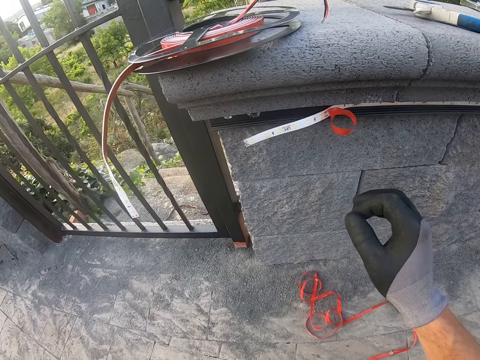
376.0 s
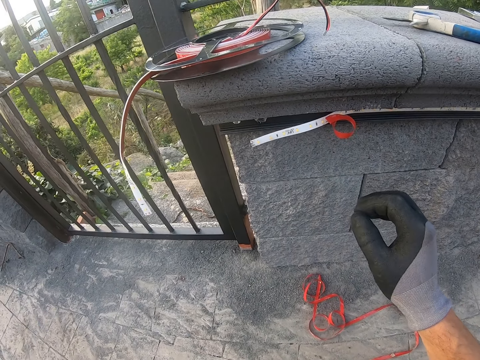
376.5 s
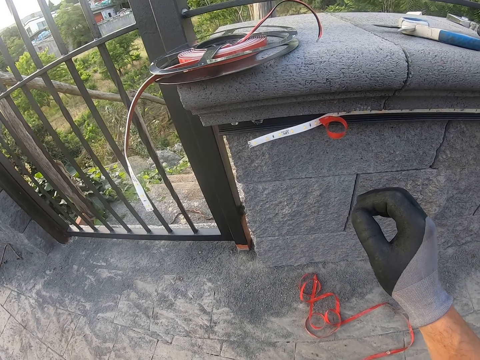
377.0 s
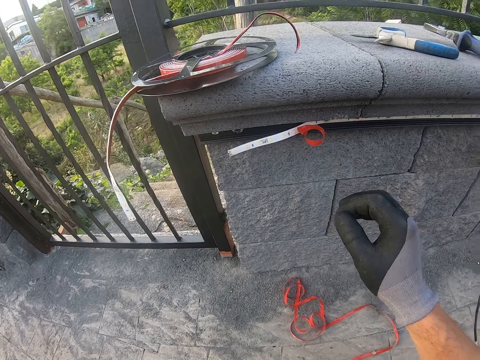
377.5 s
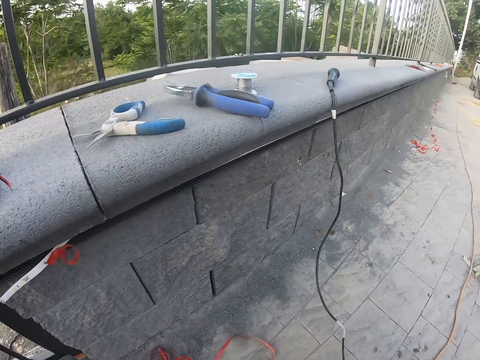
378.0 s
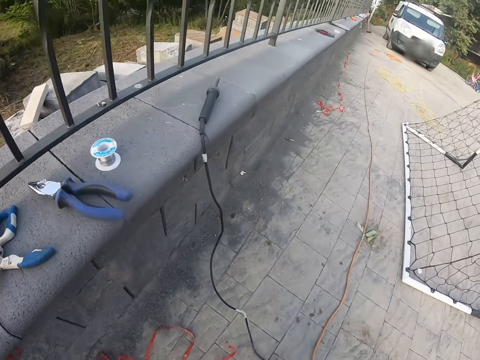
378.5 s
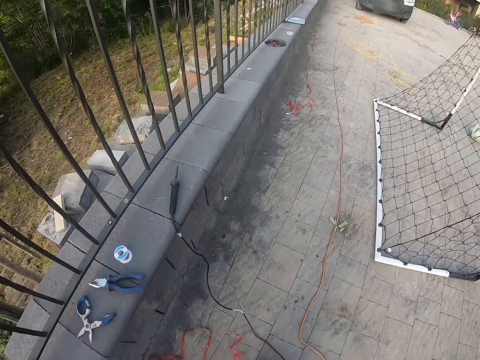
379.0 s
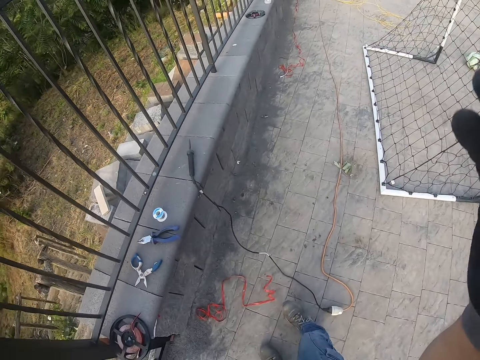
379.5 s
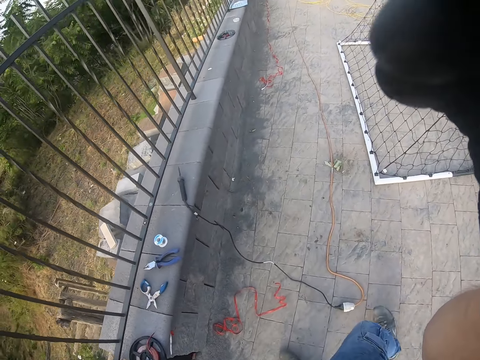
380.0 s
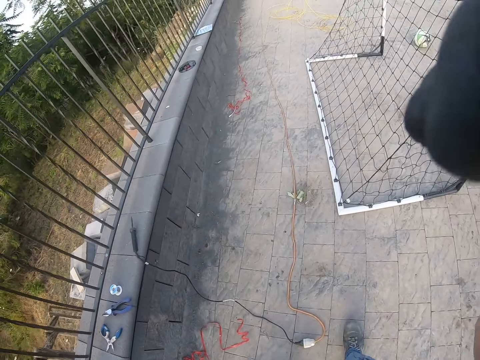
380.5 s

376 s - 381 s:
The camera wearer stares at the wall. They stand up. They hold the camera.
